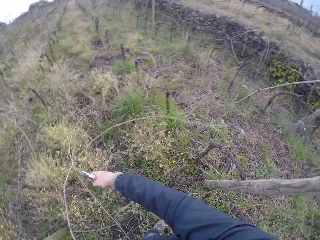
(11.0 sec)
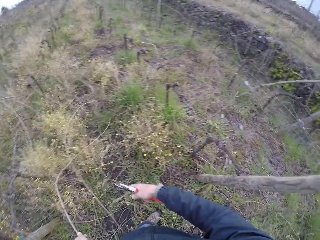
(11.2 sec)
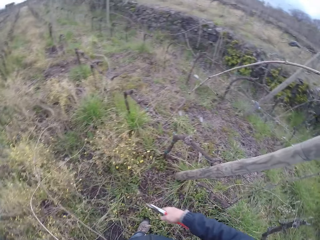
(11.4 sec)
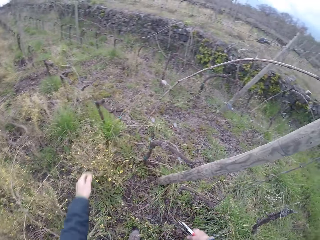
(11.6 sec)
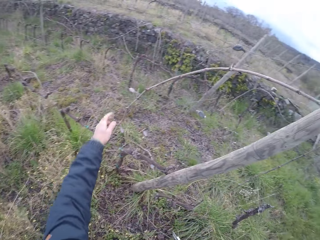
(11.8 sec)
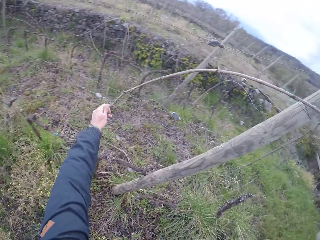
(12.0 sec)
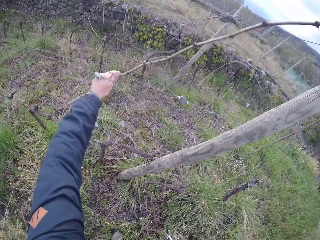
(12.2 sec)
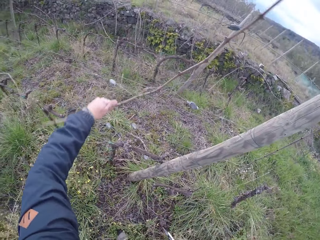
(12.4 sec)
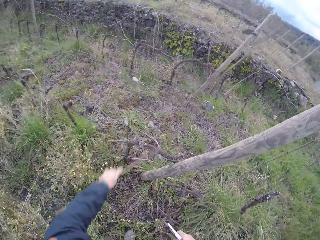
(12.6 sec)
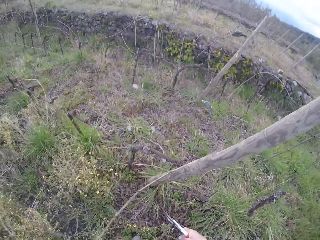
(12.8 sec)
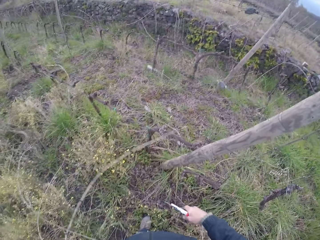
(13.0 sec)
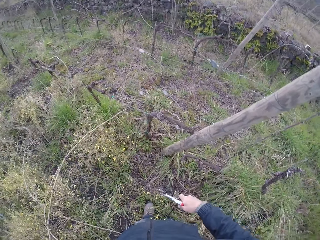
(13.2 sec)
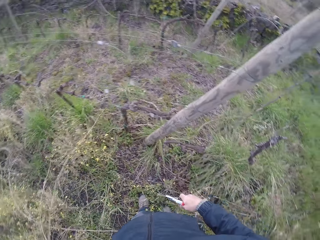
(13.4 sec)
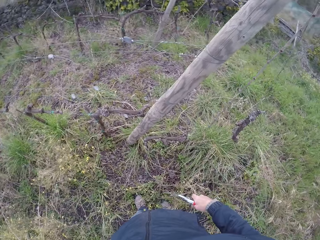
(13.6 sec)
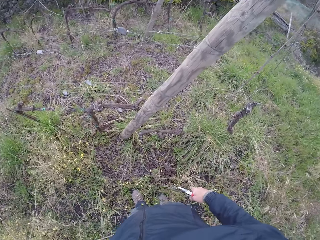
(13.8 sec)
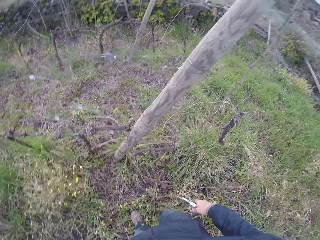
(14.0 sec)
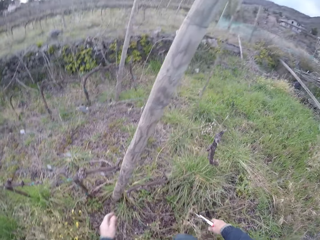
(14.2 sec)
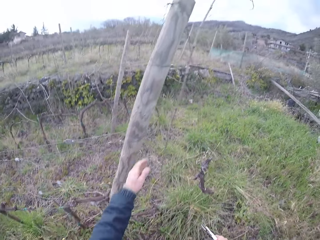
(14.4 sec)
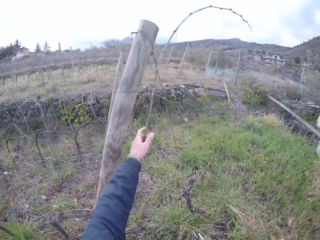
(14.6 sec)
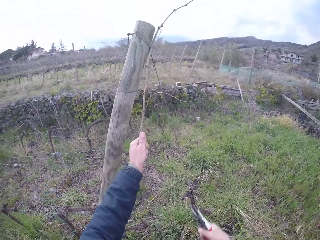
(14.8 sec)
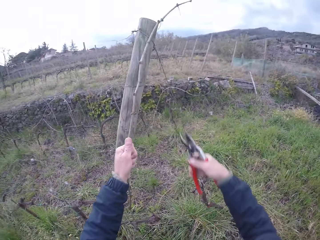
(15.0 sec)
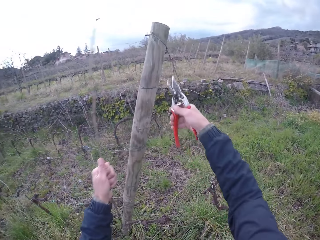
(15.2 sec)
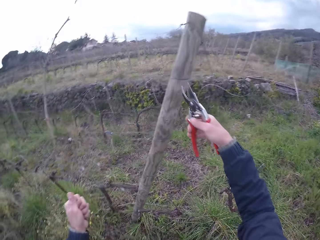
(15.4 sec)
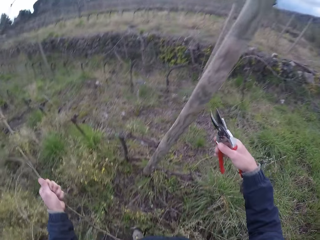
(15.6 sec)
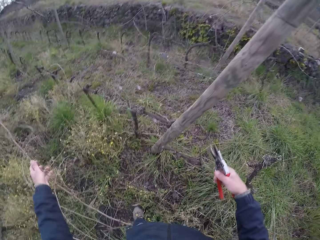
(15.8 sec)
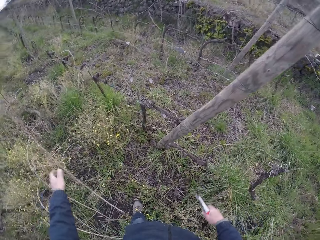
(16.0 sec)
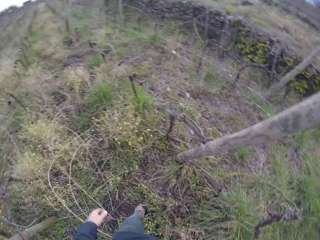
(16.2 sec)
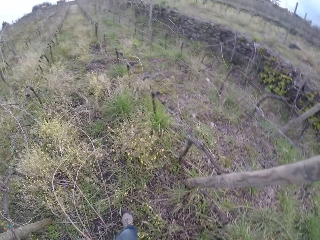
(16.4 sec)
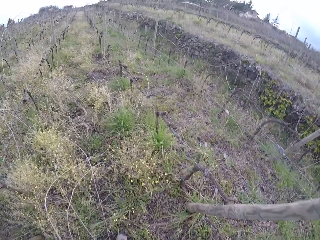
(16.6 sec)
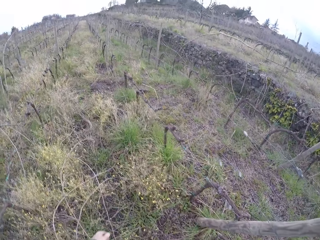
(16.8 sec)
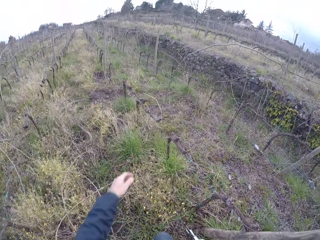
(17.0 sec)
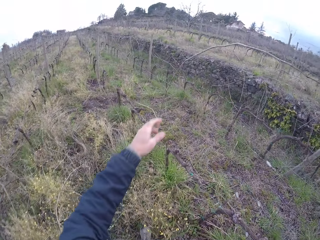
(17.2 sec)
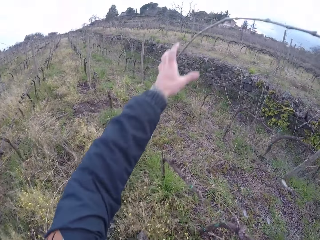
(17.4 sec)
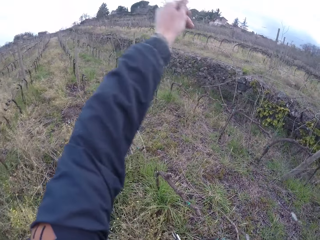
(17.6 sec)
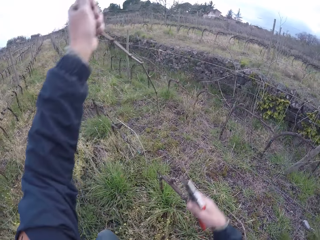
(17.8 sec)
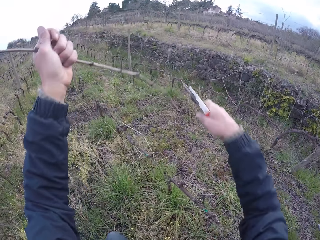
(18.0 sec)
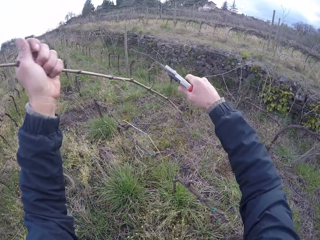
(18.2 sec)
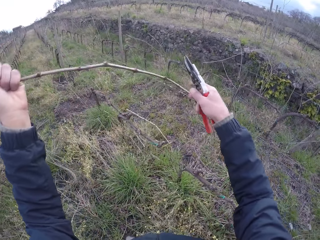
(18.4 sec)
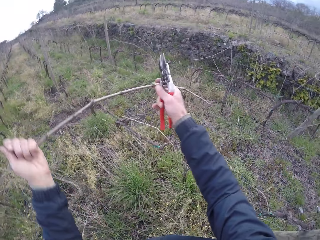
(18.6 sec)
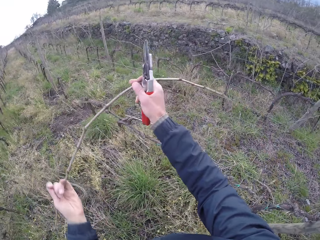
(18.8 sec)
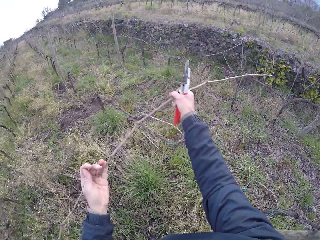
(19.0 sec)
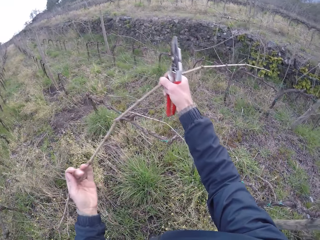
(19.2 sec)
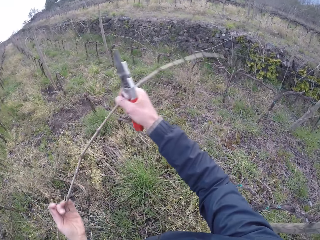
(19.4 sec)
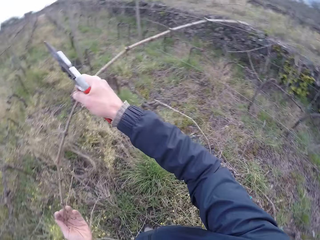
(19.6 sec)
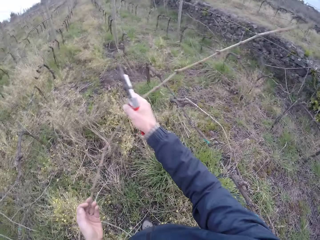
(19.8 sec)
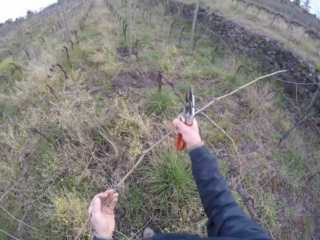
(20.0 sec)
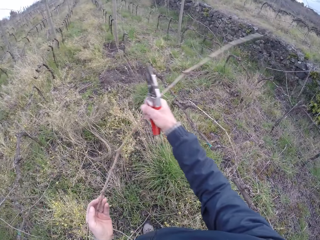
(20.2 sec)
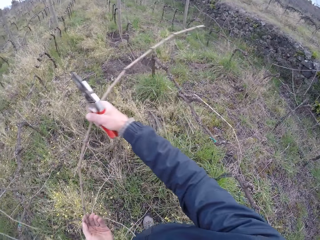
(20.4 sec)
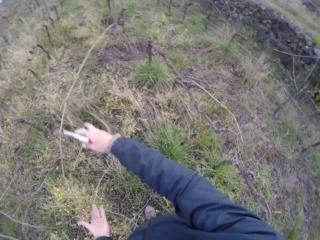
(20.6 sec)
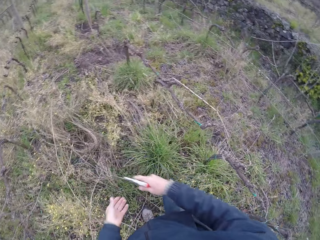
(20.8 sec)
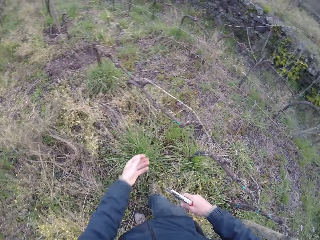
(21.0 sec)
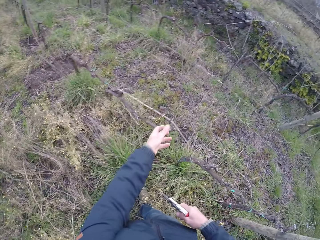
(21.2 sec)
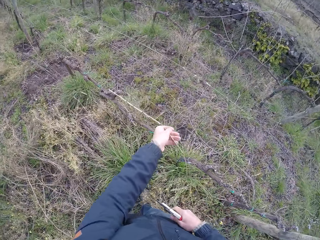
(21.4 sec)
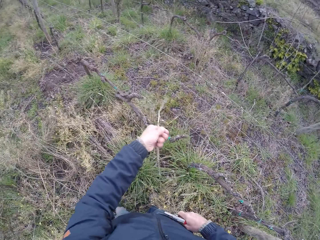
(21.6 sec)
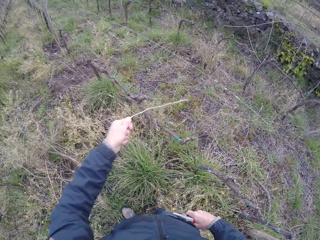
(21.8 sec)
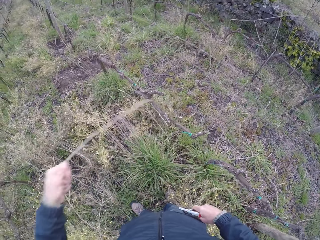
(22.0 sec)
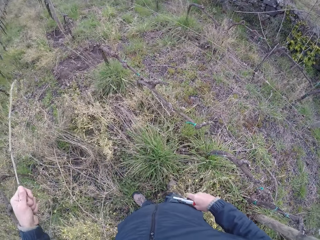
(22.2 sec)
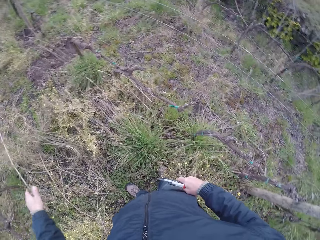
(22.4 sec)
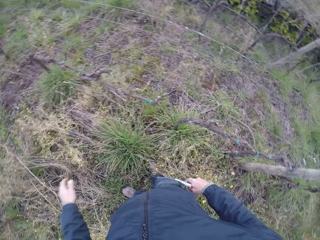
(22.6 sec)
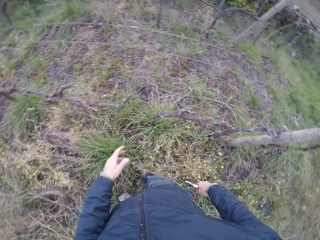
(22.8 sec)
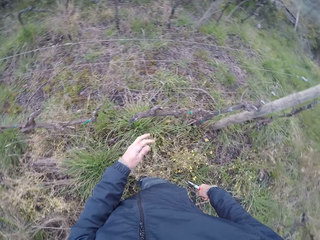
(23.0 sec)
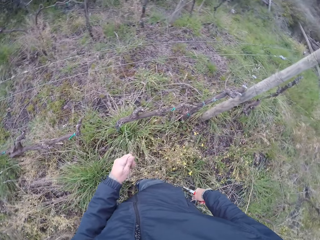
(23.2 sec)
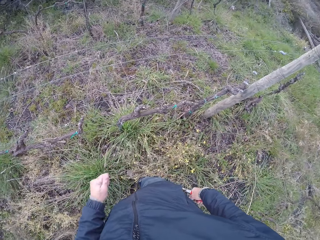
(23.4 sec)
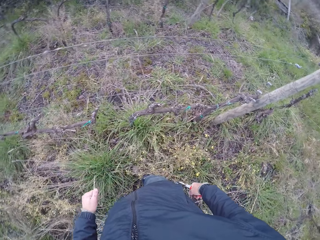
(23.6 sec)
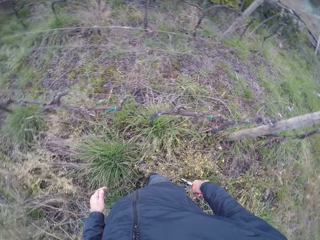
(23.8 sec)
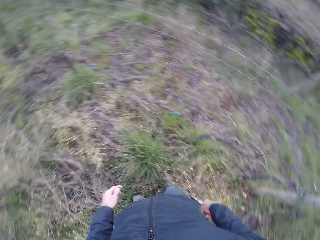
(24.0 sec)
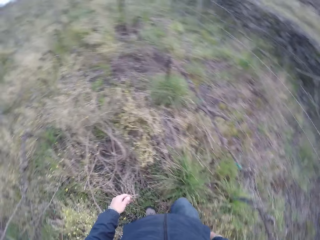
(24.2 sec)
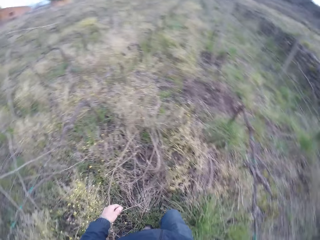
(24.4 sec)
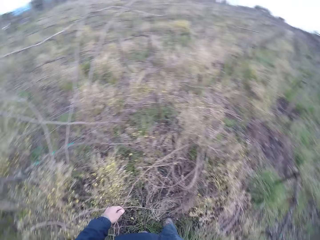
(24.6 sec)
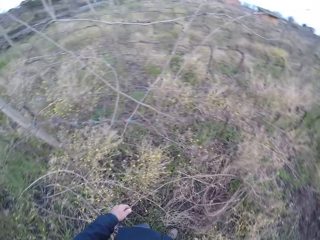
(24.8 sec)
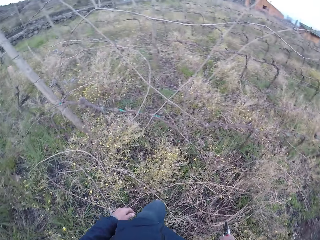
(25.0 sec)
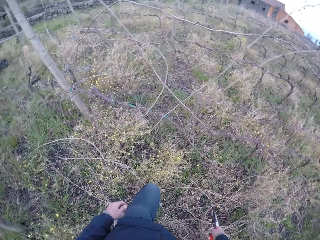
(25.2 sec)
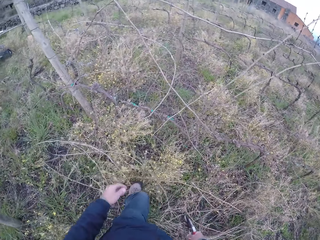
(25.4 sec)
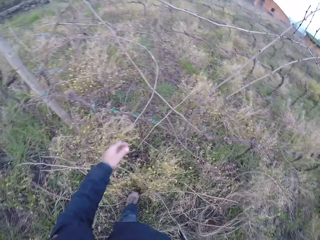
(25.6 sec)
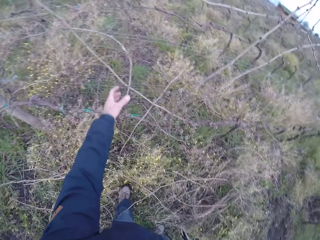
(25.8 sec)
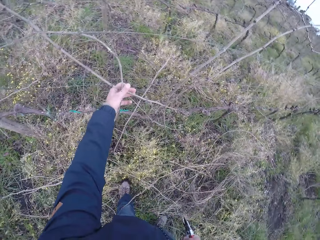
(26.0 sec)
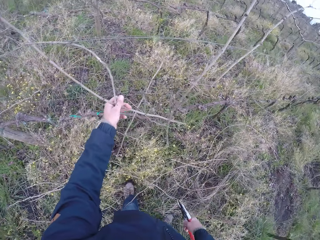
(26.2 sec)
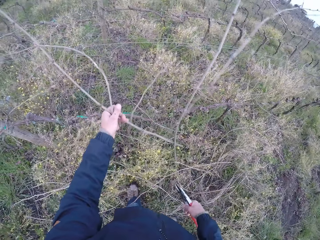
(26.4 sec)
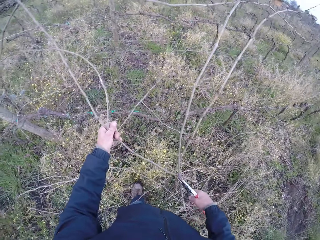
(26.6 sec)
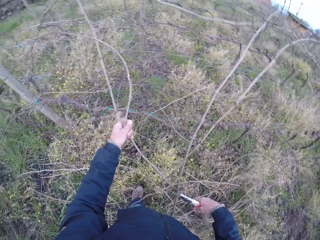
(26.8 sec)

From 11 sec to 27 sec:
The camera wearer drops the wood on the ground. He pulls a twig from the wired fence with his left hand. He holds the wood. He drops the wood on the ground. He removes the twig from the wire fence with his left hand. He holds the wood, cuts the wood with the secateurs, and drops the wood on the ground. He holds the twig on the wire fence. He cuts the wood with the secateurs. He removes the twig on the wire fence with both hands. He drops the wood on the ground. He removes the twig from the wire fence with his left hand. He holds the wood. He drops the wood on the ground. He holds the grass with his hands. He holds some twigs on the wire fence with his left hand.

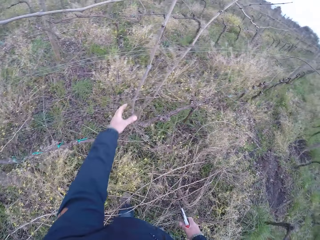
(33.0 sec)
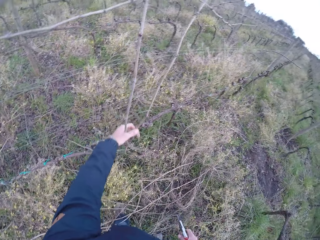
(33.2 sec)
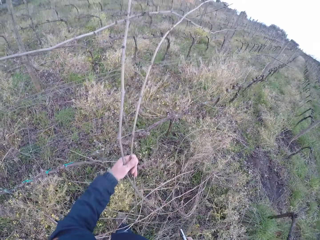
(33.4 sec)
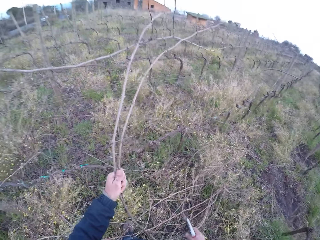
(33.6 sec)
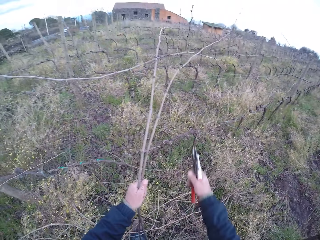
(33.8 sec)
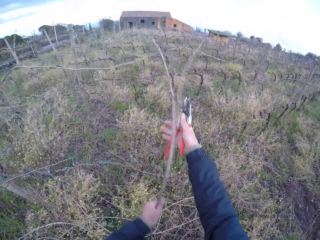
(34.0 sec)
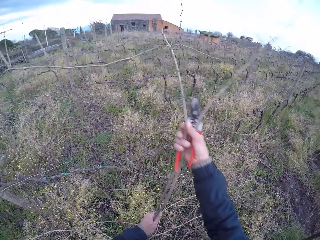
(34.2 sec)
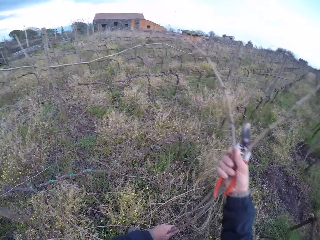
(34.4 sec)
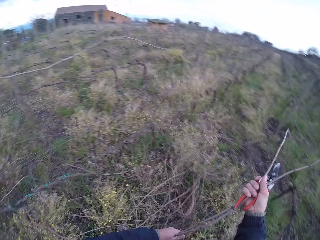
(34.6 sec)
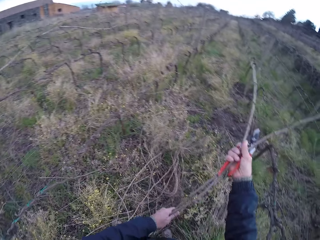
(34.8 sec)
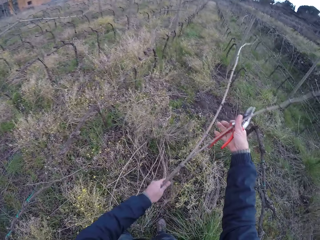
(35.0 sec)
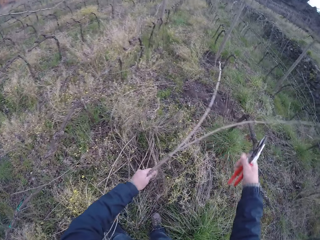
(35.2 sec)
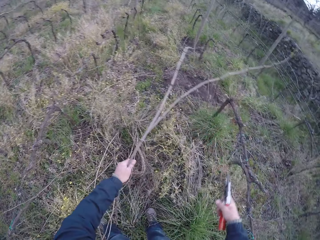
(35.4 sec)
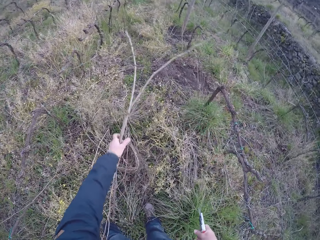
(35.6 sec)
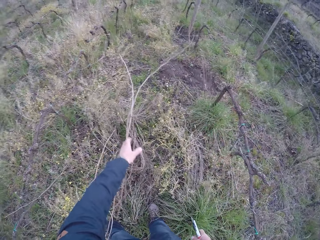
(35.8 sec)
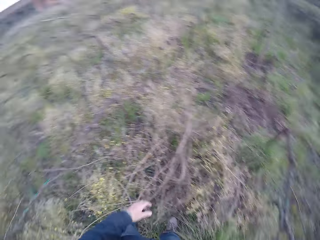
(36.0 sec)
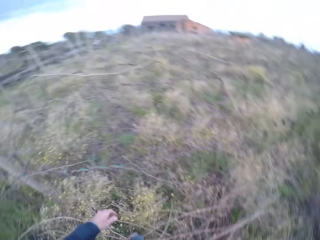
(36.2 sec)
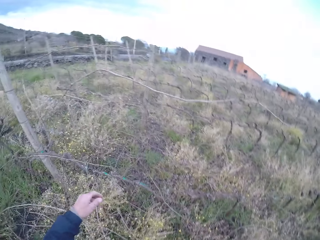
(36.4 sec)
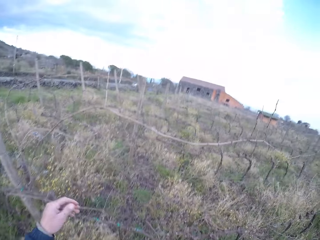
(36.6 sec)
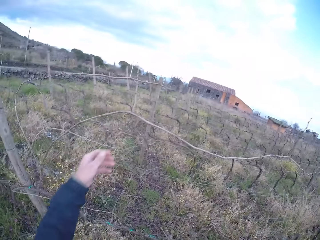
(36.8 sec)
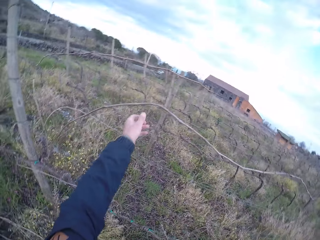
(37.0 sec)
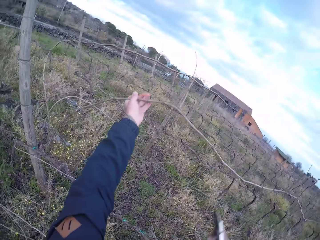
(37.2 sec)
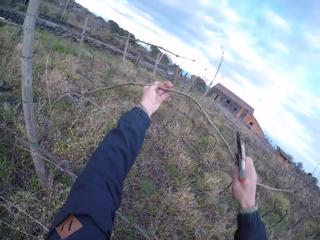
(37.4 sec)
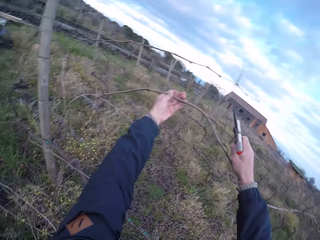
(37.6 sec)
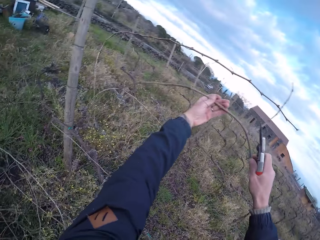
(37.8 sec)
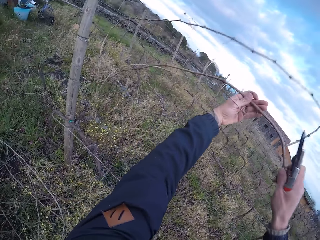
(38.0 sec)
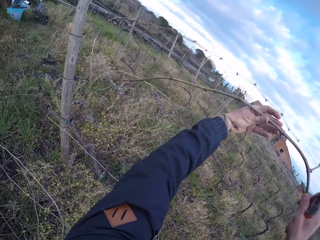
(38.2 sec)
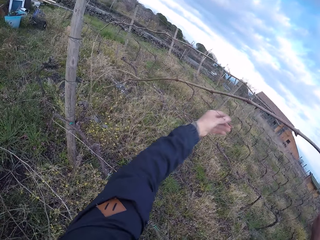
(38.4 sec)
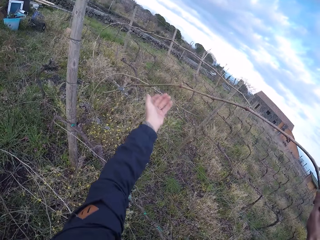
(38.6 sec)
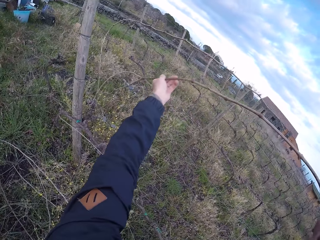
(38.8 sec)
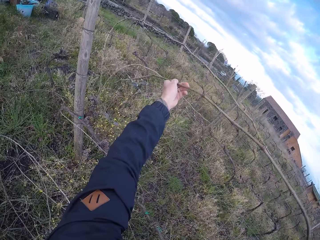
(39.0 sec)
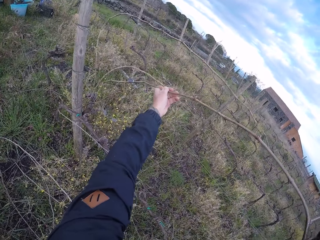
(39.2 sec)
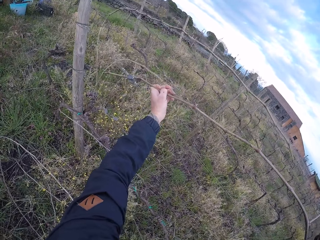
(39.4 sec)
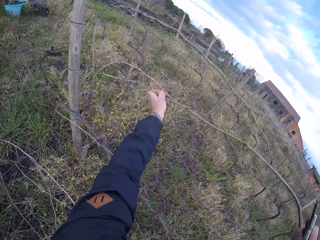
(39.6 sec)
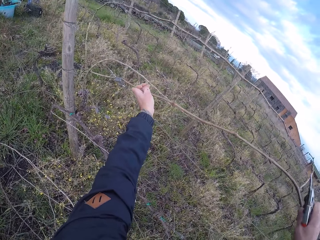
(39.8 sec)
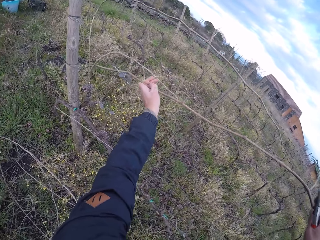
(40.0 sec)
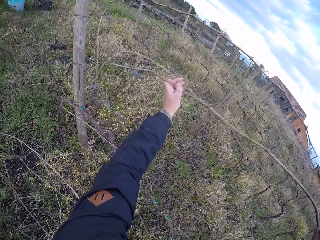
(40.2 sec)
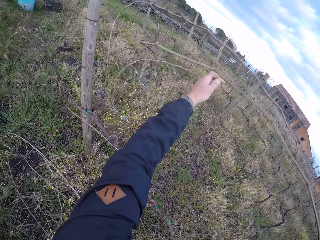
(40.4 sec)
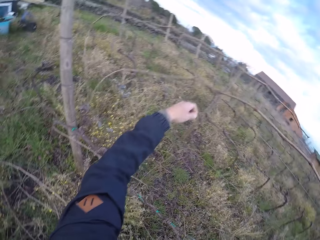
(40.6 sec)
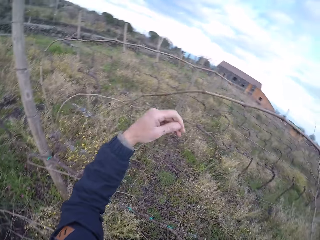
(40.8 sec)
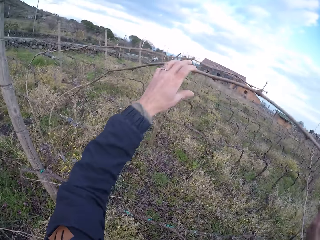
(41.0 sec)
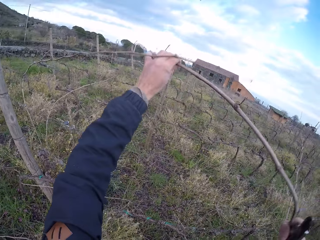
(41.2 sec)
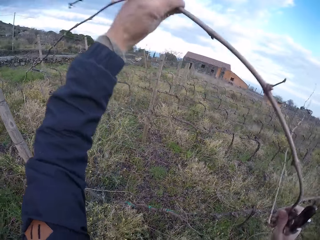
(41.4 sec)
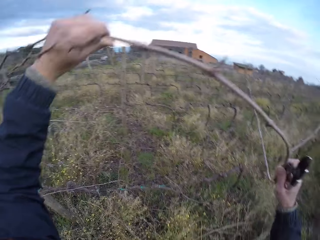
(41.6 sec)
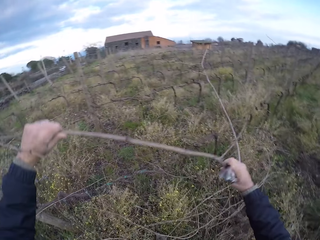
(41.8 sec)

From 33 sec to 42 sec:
The camera wearer pulls some twigs on the wire fence with his left hand. He holds the twigs with both hands. He drops the twig on the ground with his left hand. He holds the twig on the wire fence with his left hand. He removes the twig on the wire fence with both hands.
